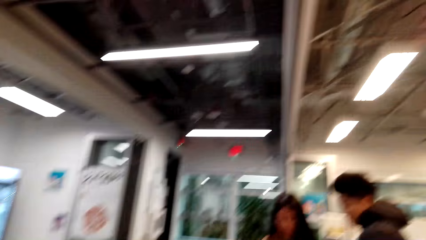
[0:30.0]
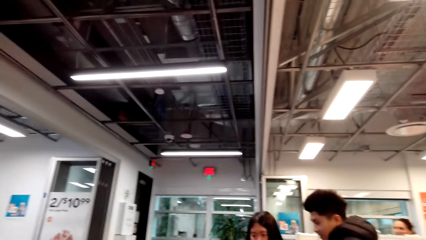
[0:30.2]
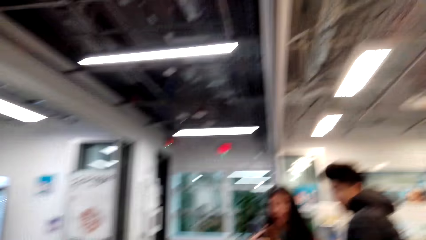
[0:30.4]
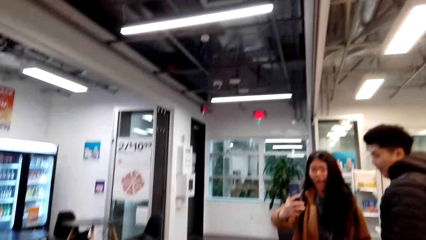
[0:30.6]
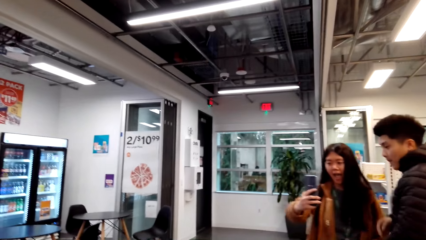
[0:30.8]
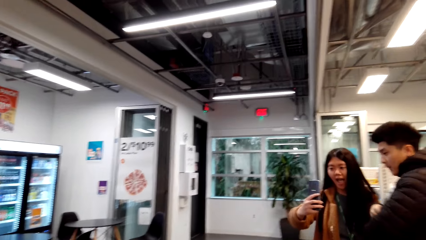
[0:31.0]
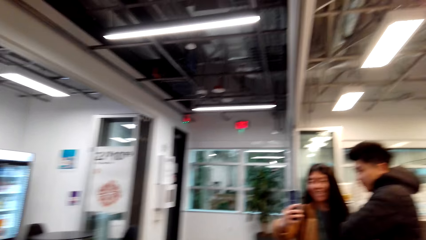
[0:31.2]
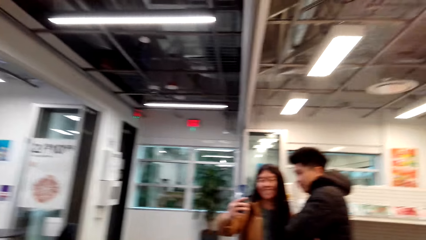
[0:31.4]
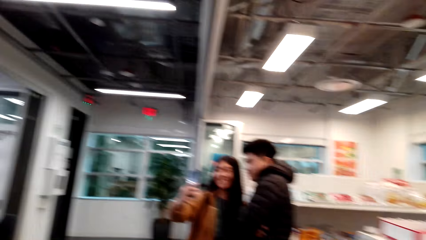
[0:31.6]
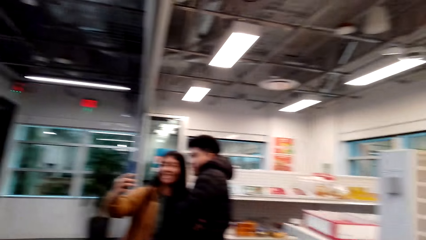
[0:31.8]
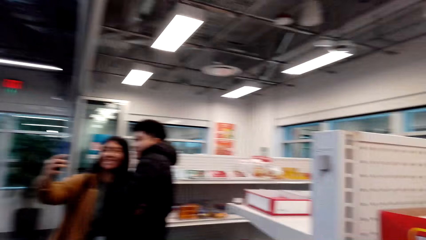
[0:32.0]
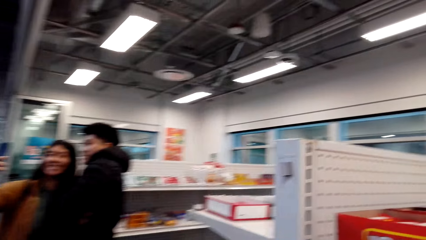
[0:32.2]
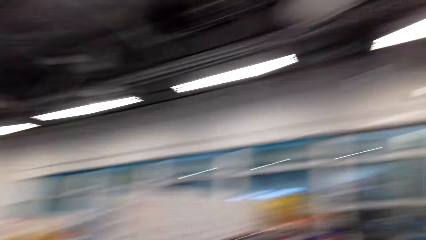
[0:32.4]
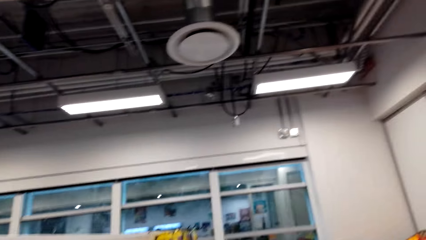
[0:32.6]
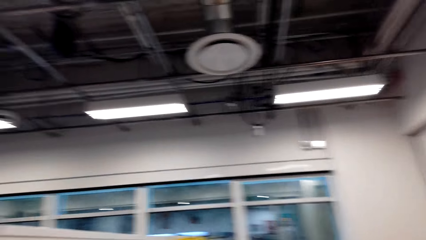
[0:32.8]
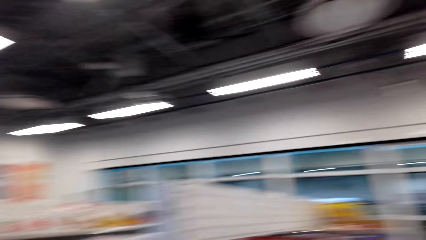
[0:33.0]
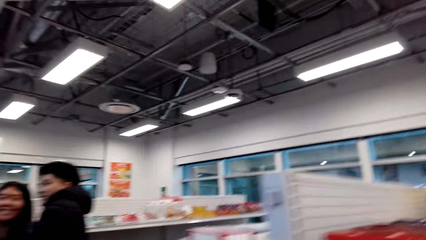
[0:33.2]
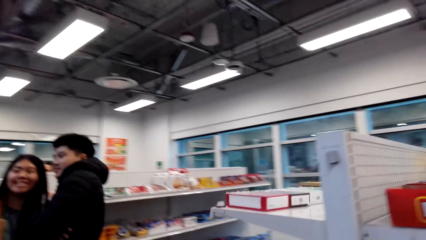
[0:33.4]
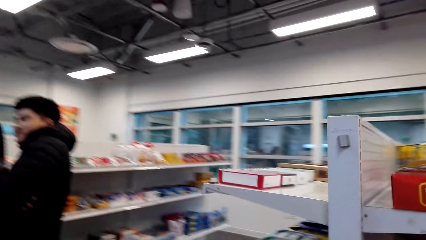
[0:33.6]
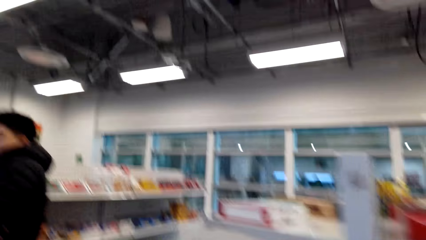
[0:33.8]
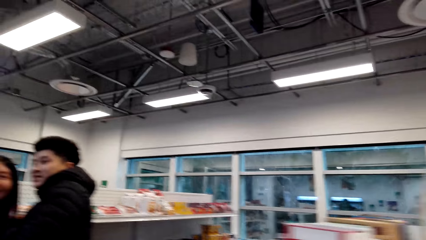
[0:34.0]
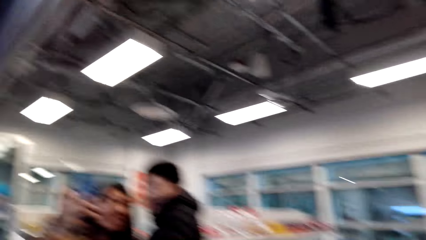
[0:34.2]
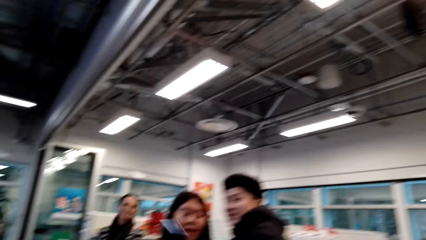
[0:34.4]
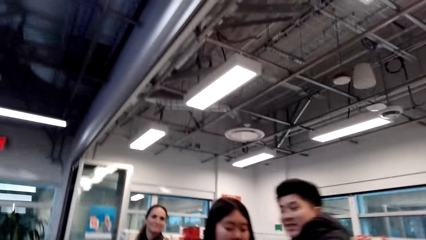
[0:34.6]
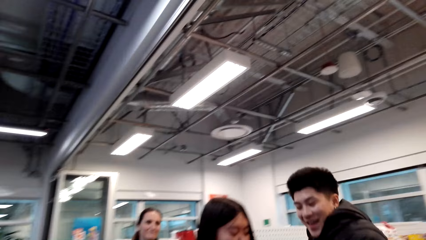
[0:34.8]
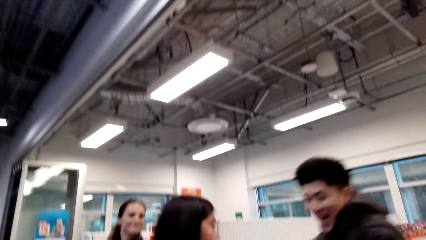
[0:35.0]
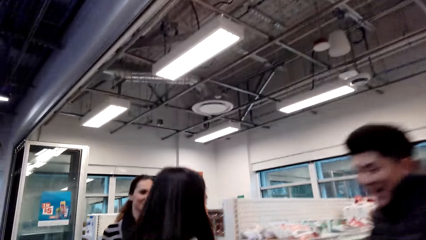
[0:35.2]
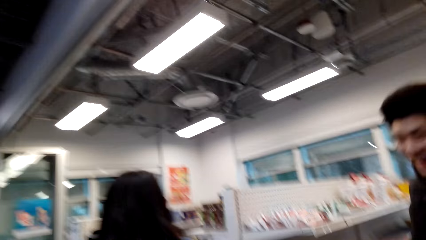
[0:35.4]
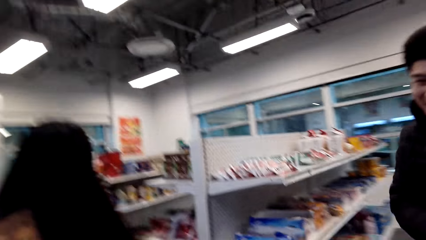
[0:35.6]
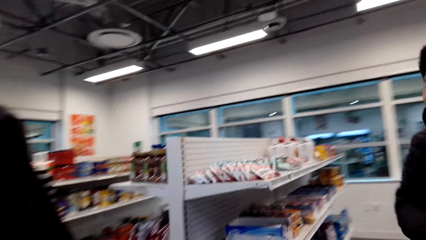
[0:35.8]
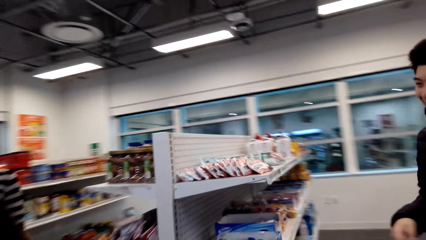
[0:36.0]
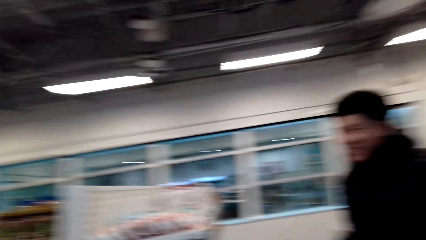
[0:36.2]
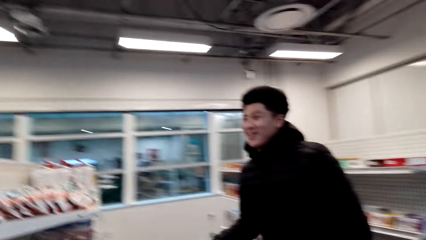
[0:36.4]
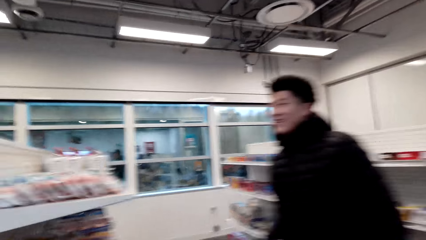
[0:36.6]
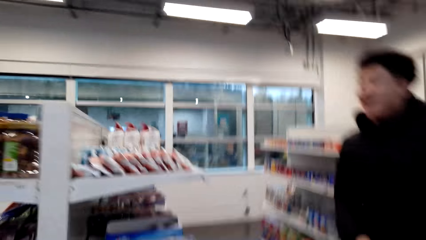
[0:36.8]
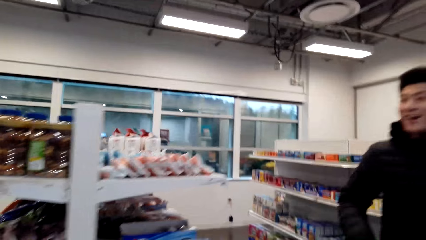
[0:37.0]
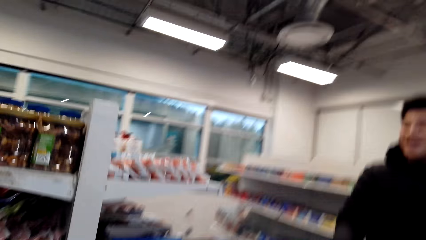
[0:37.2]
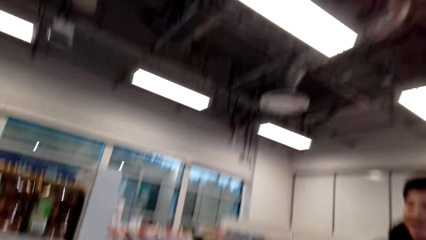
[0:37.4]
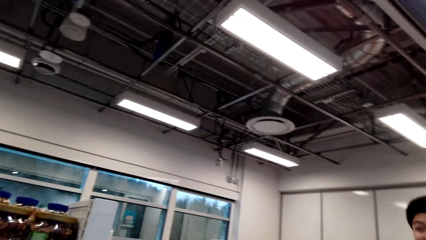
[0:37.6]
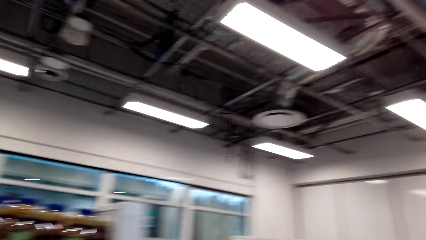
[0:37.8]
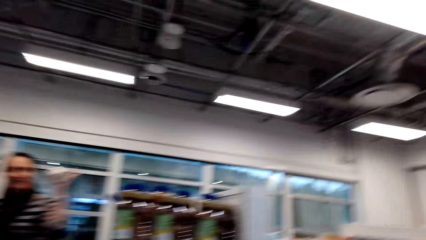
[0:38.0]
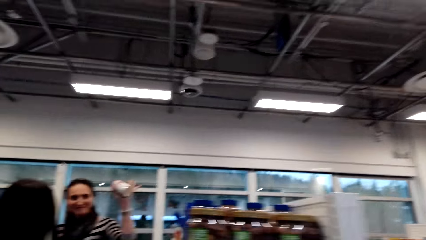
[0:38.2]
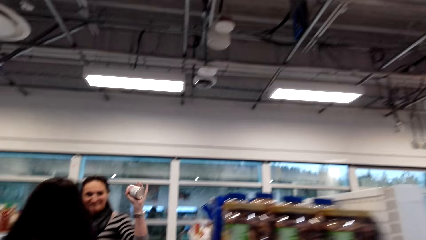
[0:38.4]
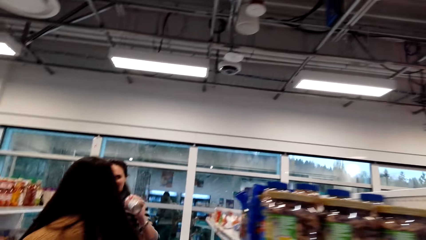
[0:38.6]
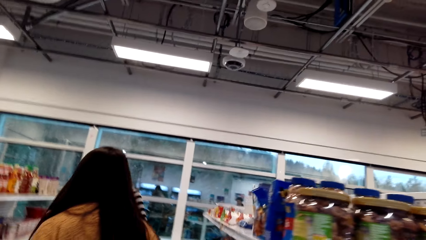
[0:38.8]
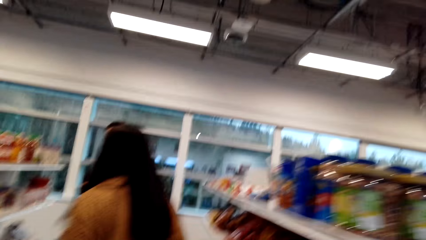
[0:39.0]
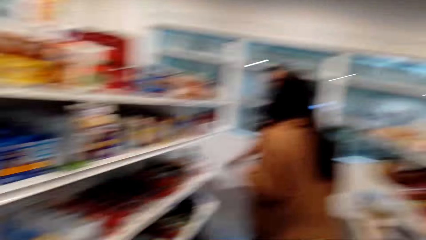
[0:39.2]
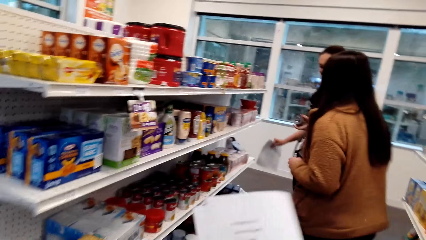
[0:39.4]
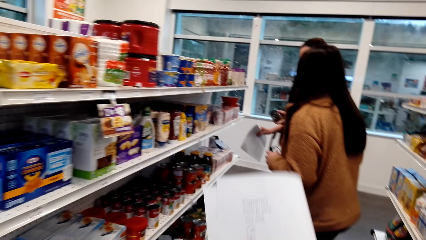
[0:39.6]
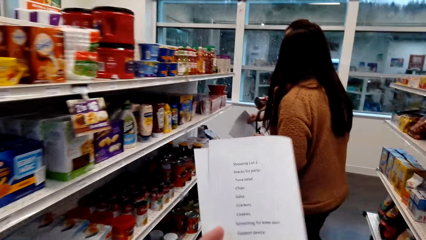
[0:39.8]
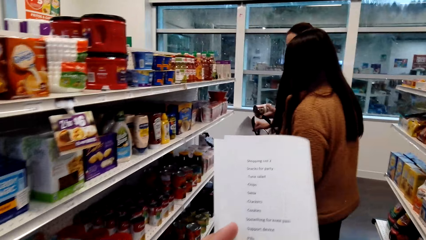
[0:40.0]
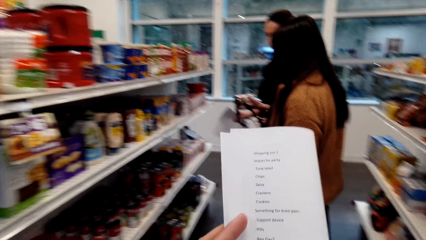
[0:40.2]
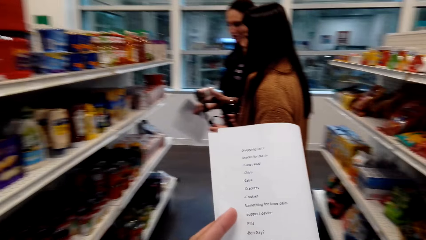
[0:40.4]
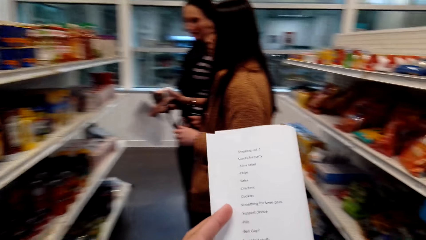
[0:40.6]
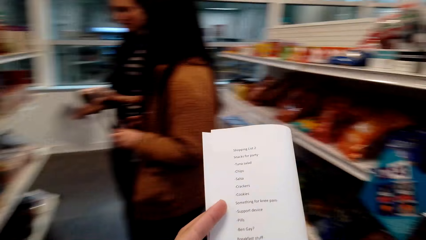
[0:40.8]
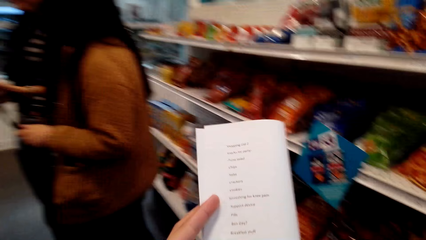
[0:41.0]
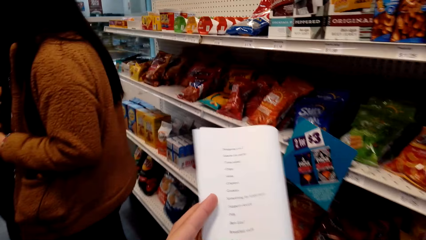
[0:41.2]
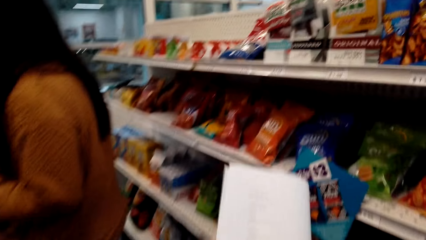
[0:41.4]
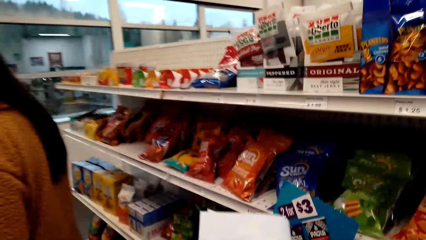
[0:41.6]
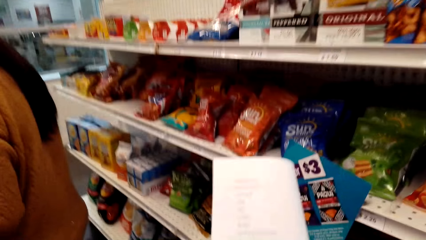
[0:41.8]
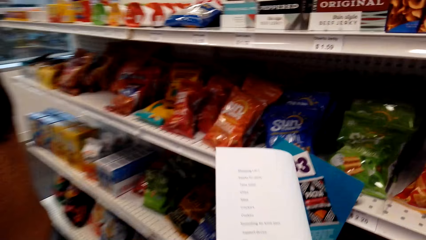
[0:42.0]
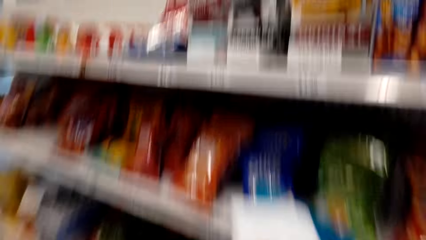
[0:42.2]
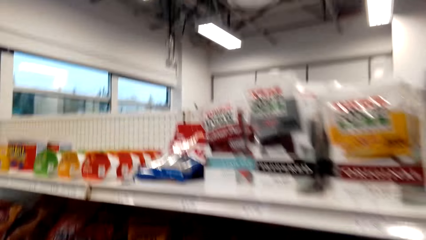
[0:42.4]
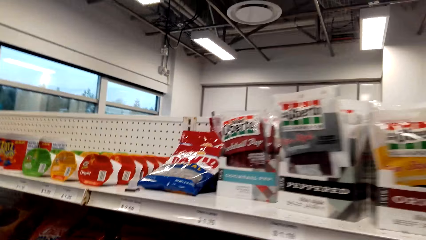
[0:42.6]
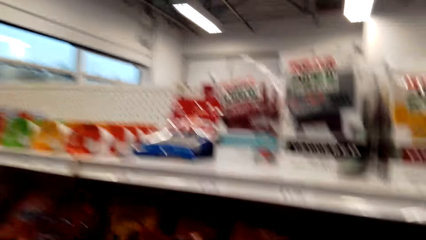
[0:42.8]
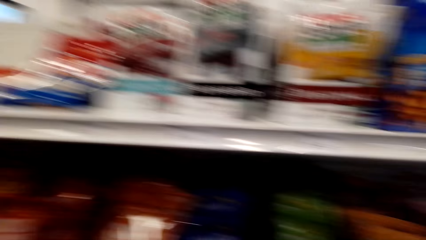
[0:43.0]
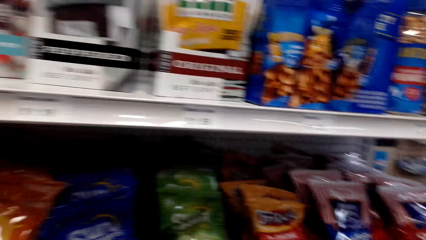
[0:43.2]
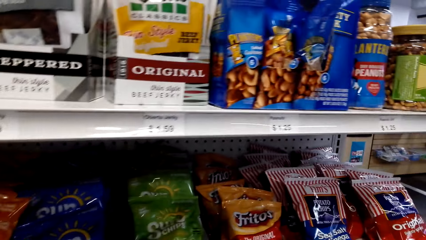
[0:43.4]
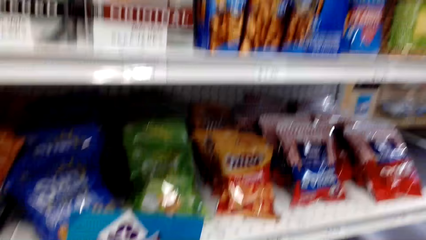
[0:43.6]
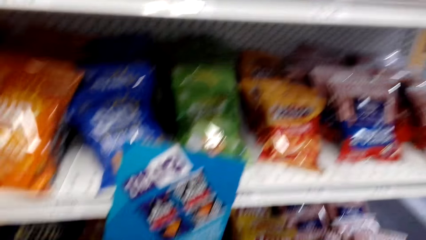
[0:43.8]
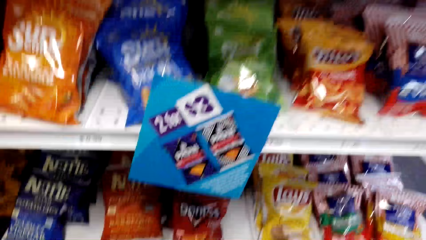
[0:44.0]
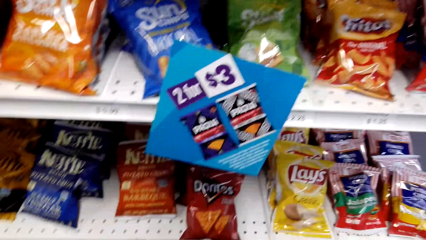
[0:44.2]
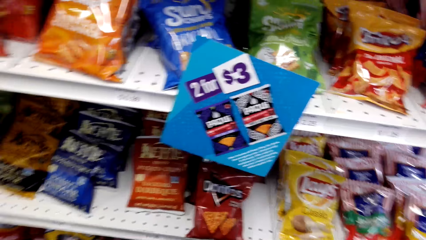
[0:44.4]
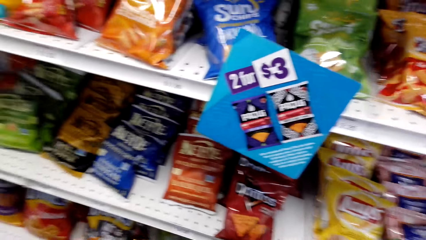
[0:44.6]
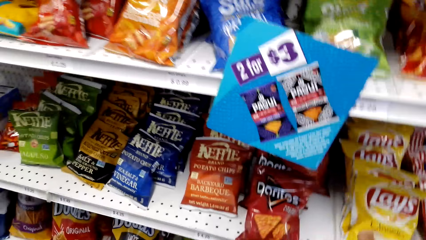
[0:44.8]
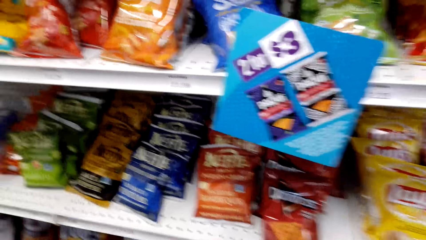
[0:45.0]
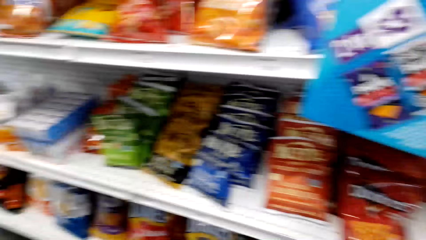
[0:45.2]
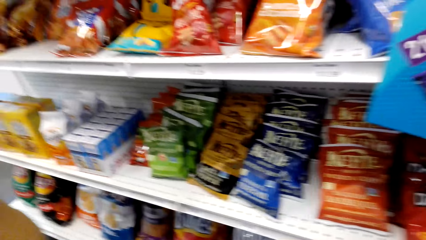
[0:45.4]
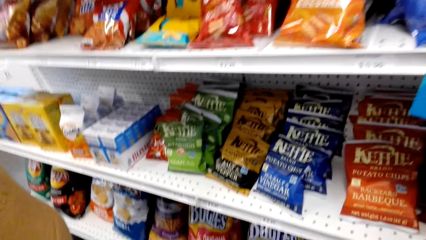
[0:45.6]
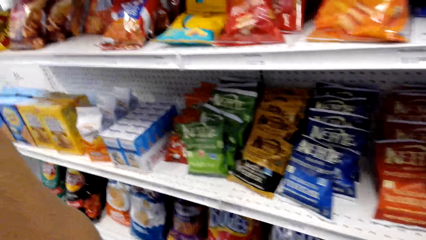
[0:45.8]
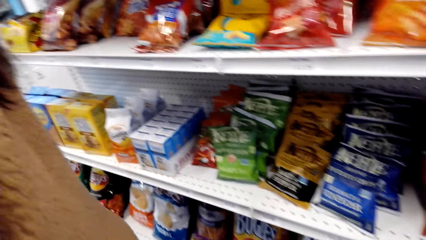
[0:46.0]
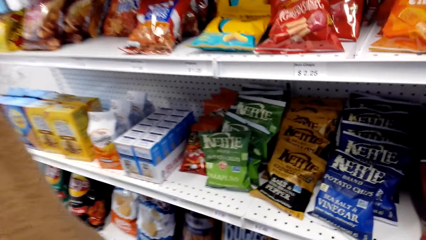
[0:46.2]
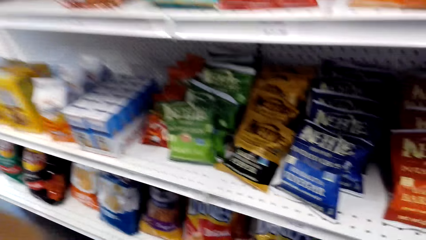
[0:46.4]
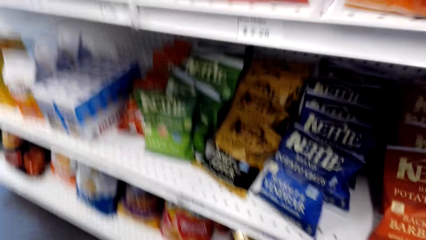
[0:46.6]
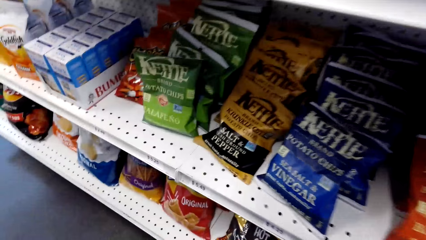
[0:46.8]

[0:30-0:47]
The camera wearer looks around. A lady takes a picture with a man using the phone. The camera wearer walks in the supermarket. They look around. Another lady walks towards the first lady. The camera wearer interacts with the first lady. The other lady wipes at the man. The camera wearer reads the paper. The first lady interacts with the other lady. The camera wearer stares at the items on the shelves.
